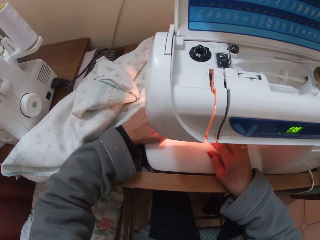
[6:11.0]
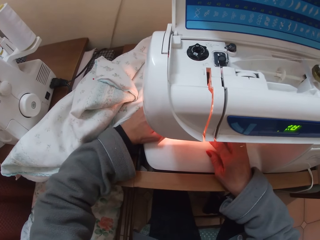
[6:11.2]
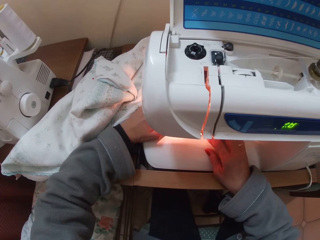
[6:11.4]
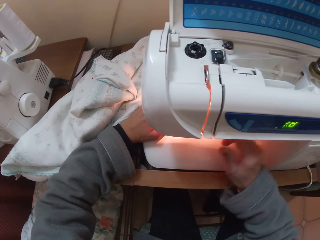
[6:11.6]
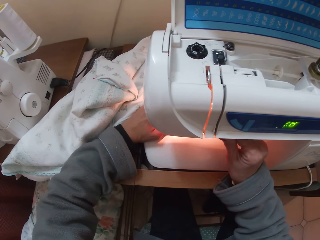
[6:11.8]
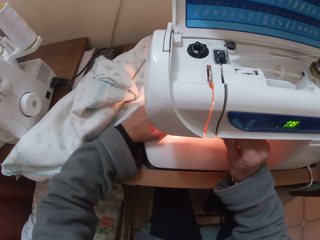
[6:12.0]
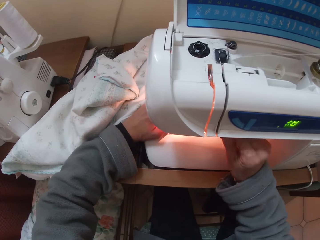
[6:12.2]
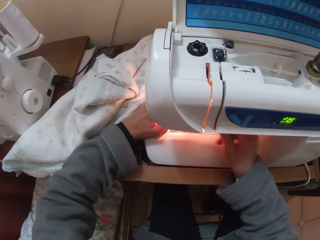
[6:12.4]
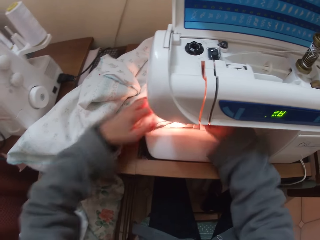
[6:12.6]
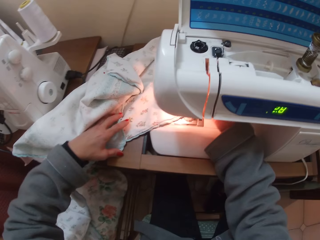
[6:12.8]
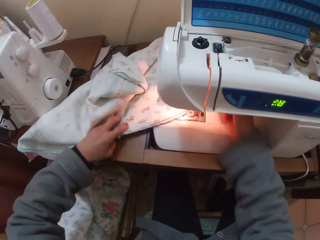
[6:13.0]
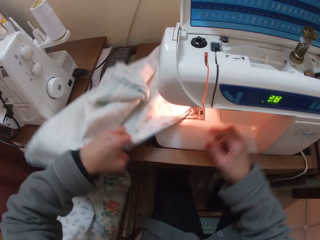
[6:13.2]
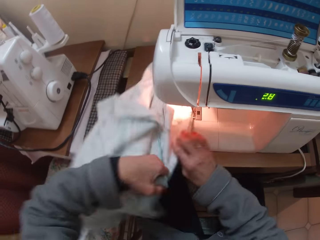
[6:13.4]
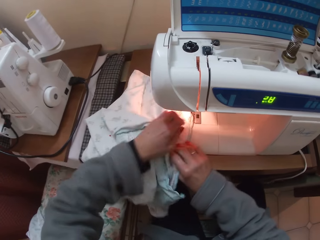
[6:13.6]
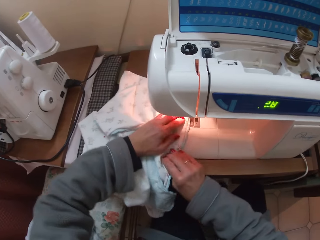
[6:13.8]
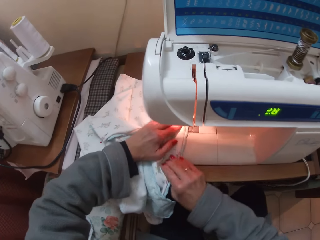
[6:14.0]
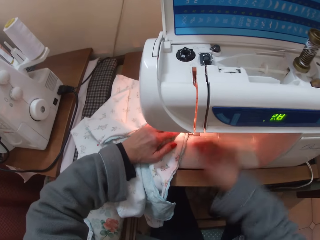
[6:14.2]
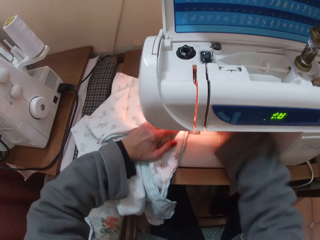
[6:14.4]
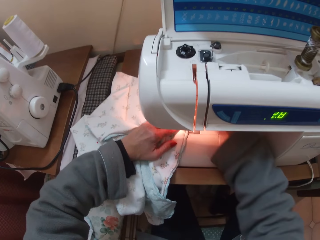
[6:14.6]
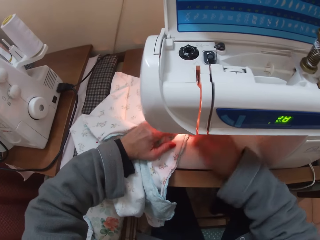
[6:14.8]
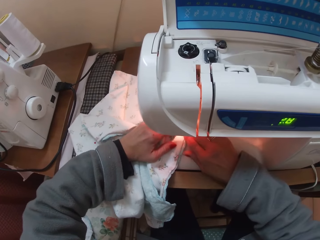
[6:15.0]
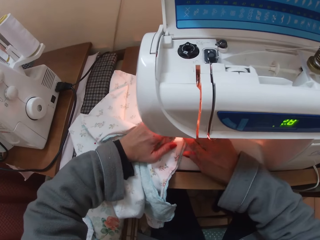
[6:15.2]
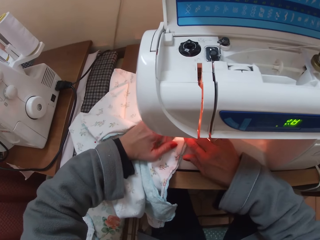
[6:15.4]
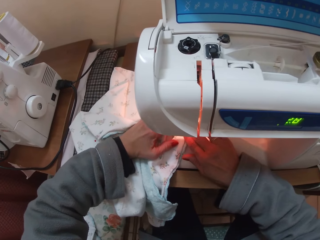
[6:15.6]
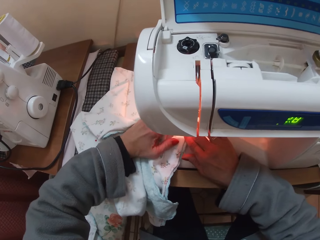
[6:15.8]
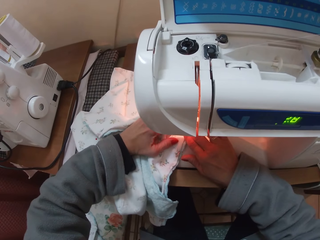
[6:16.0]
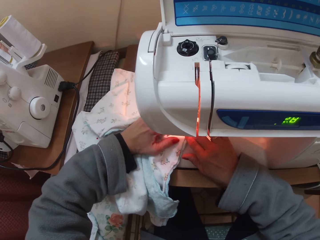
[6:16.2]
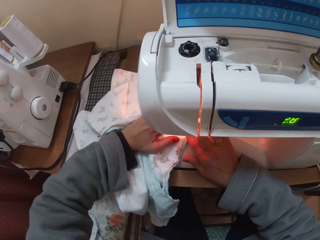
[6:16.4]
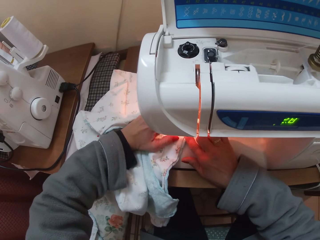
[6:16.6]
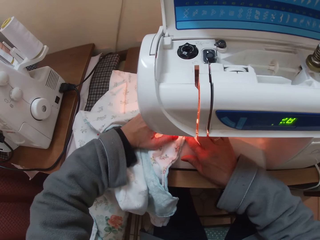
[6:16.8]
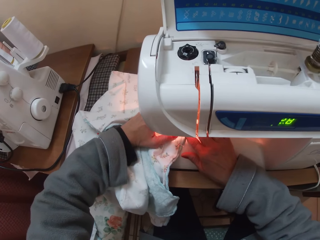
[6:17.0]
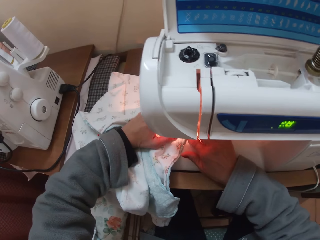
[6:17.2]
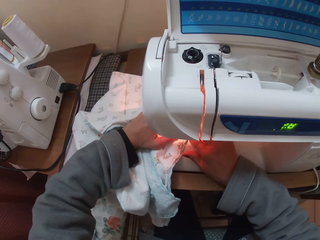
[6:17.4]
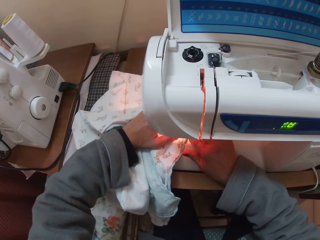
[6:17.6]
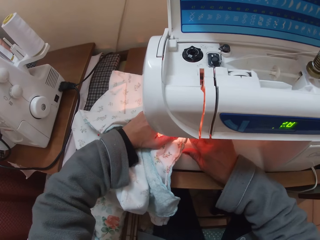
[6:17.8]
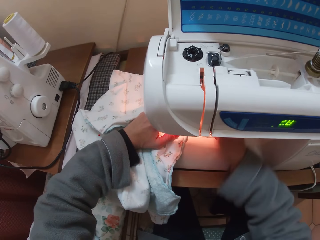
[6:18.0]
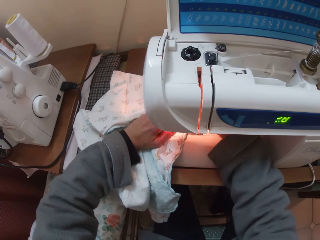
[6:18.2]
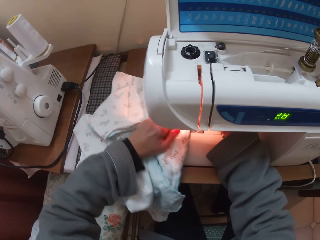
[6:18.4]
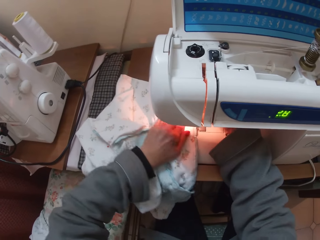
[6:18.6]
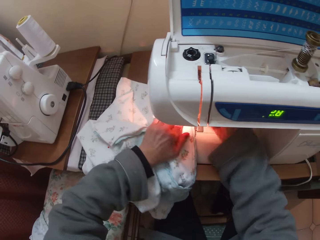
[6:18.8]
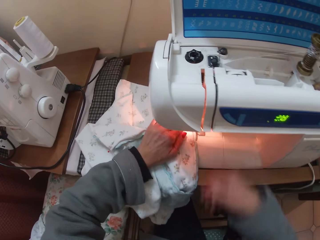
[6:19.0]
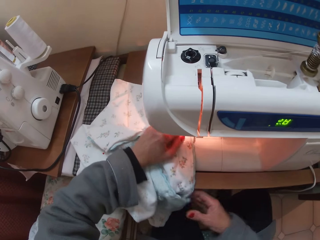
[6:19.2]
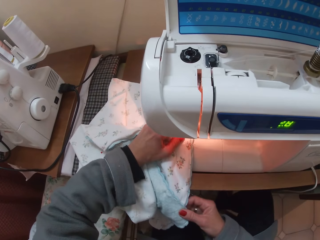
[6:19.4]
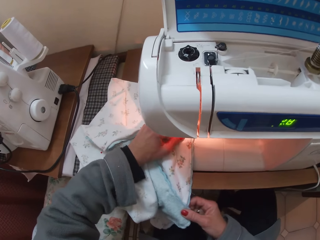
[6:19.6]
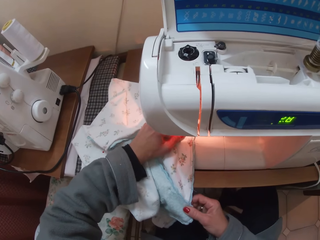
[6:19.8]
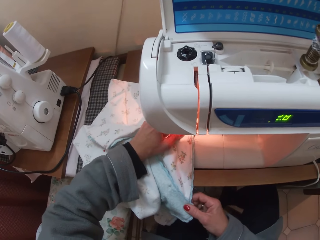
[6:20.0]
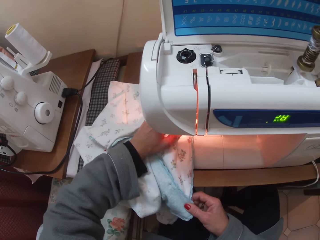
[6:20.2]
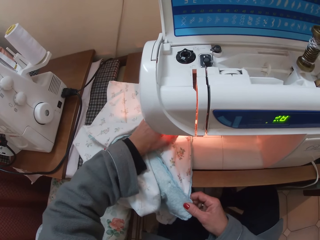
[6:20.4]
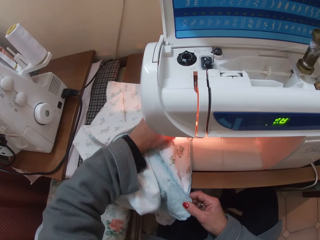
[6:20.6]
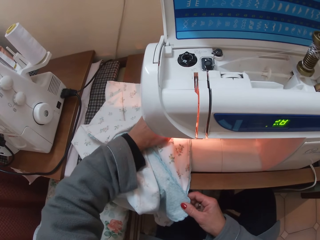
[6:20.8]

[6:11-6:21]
The camera wearer presses a button on the machine. They arrange the clothing material on the machine. They run the clothing material through the machine.

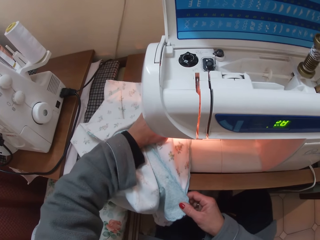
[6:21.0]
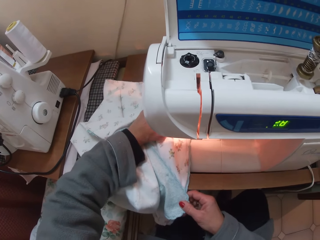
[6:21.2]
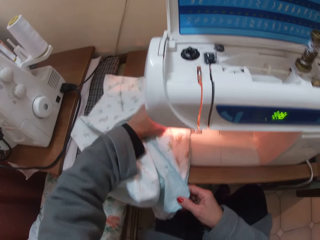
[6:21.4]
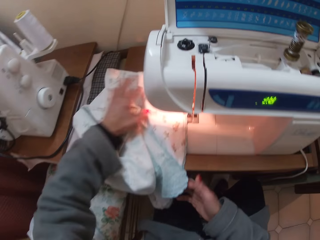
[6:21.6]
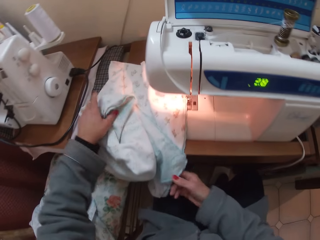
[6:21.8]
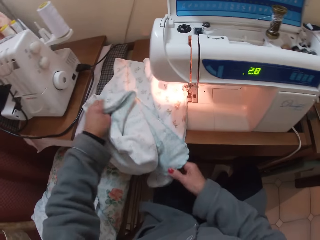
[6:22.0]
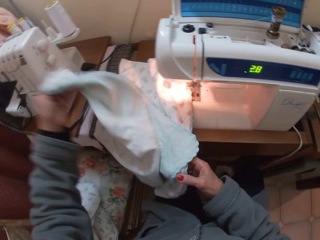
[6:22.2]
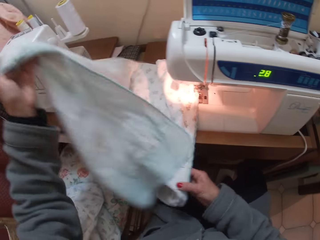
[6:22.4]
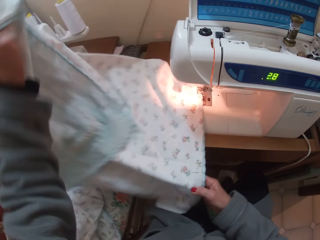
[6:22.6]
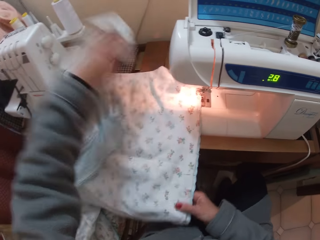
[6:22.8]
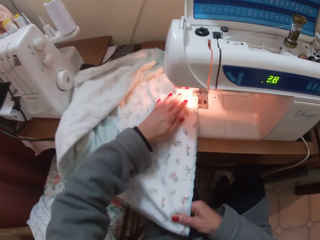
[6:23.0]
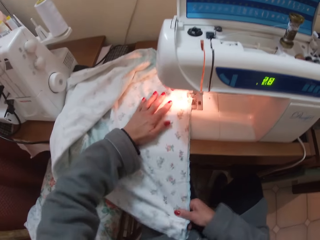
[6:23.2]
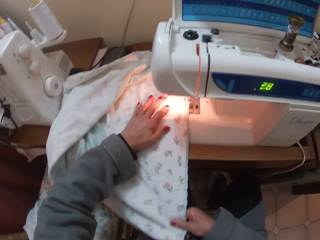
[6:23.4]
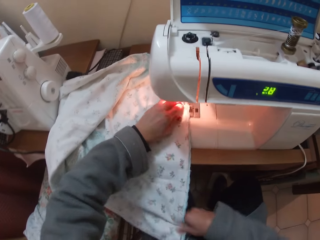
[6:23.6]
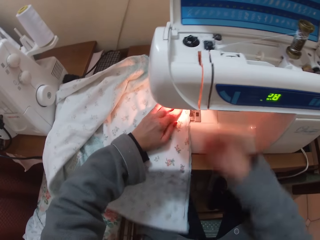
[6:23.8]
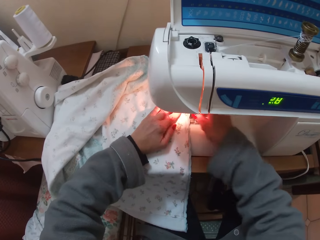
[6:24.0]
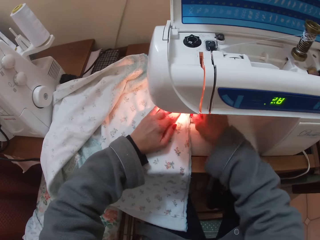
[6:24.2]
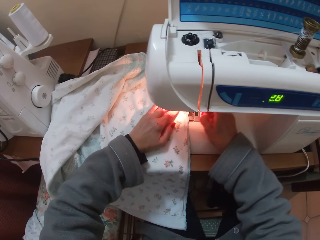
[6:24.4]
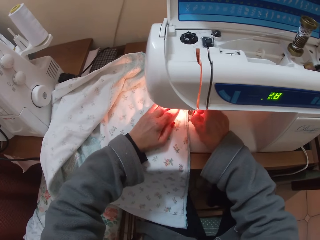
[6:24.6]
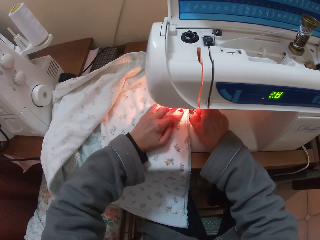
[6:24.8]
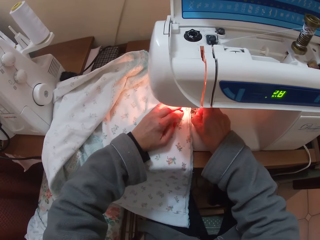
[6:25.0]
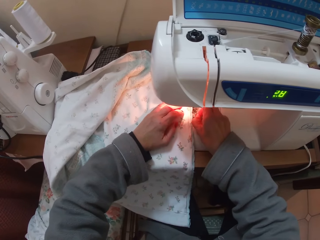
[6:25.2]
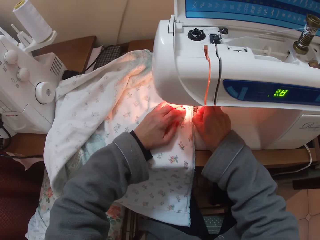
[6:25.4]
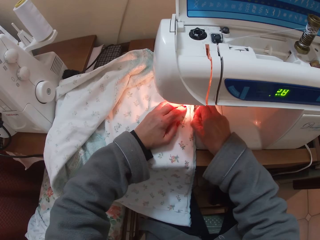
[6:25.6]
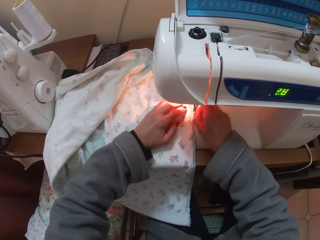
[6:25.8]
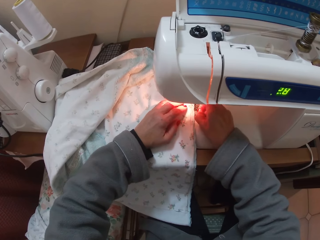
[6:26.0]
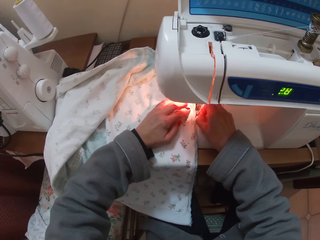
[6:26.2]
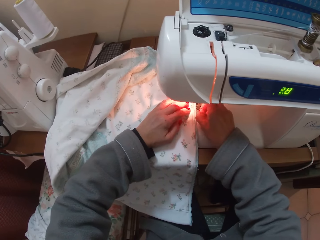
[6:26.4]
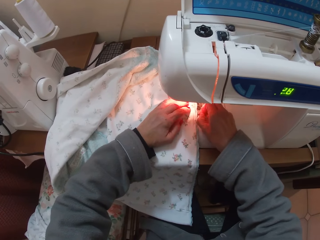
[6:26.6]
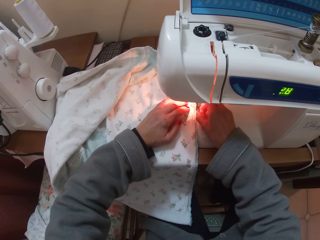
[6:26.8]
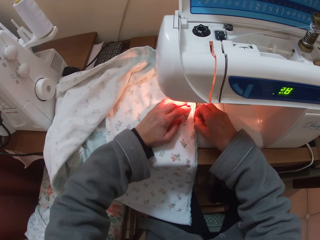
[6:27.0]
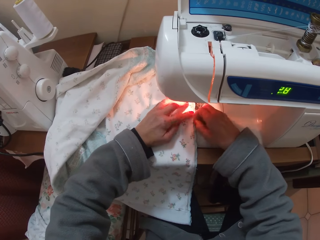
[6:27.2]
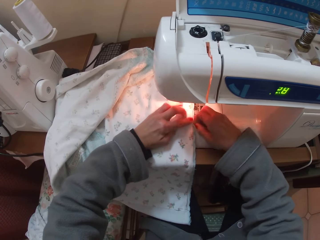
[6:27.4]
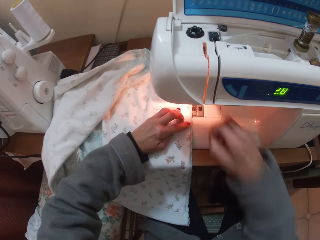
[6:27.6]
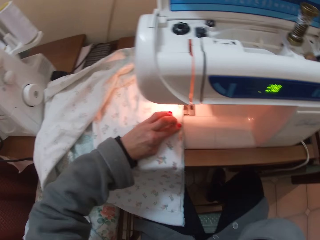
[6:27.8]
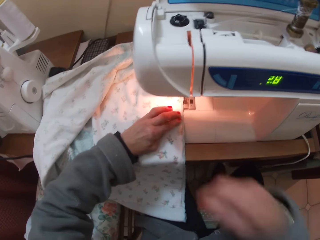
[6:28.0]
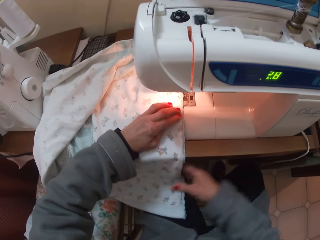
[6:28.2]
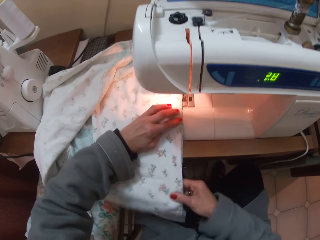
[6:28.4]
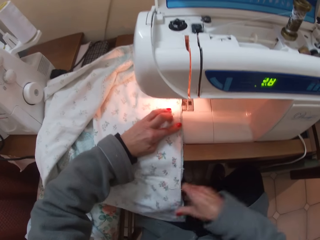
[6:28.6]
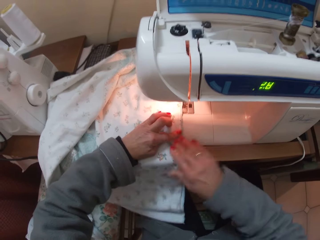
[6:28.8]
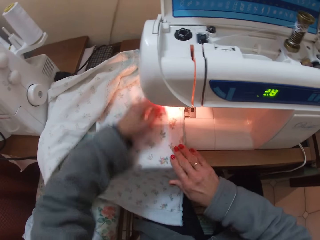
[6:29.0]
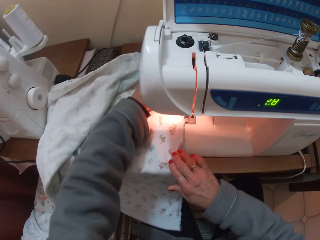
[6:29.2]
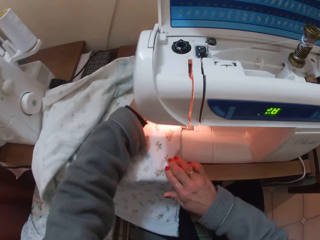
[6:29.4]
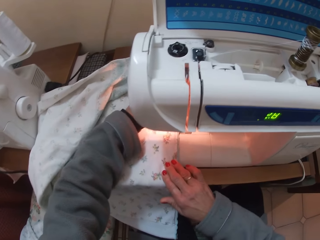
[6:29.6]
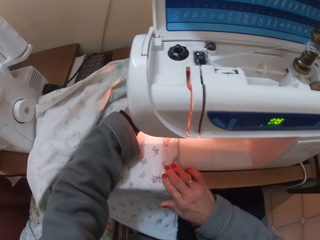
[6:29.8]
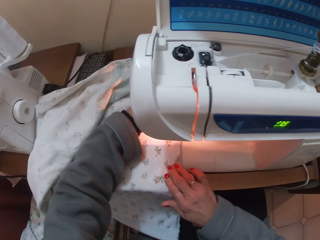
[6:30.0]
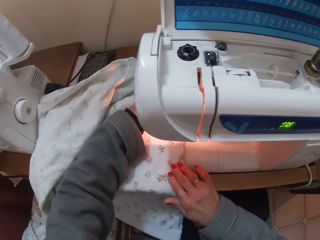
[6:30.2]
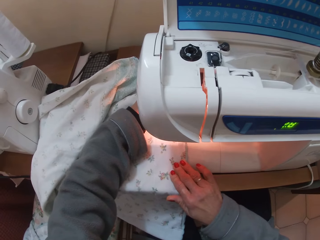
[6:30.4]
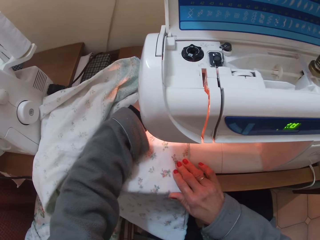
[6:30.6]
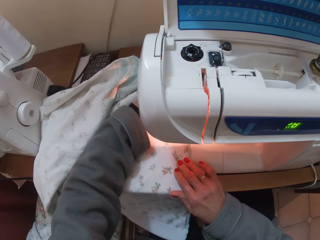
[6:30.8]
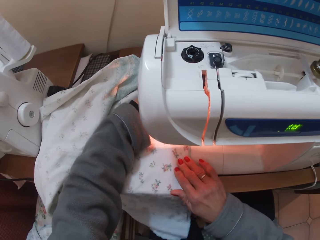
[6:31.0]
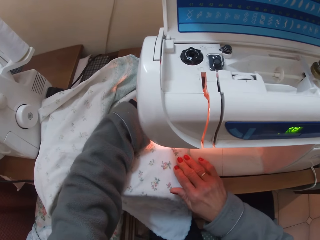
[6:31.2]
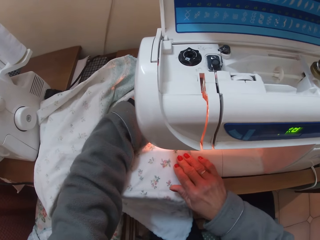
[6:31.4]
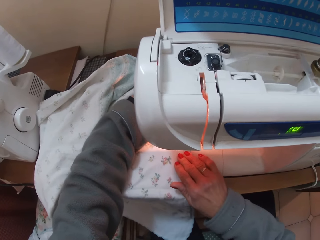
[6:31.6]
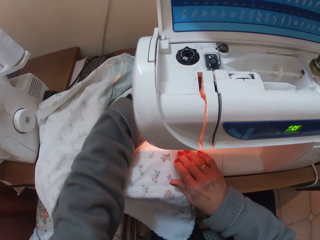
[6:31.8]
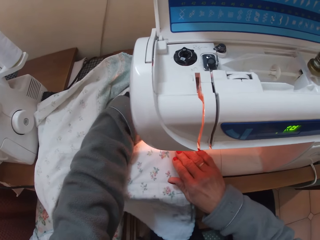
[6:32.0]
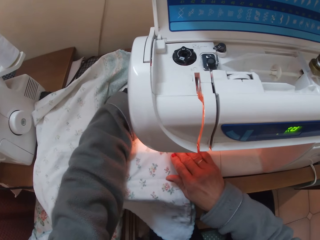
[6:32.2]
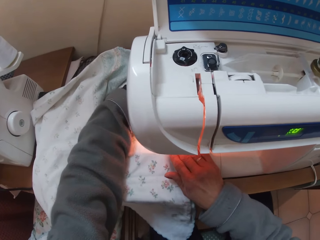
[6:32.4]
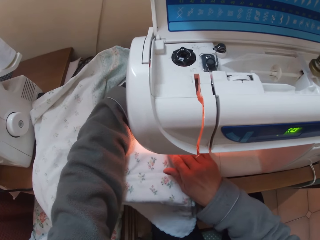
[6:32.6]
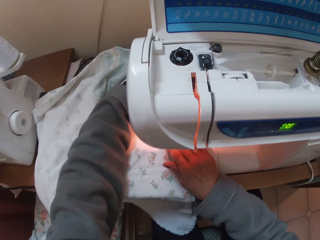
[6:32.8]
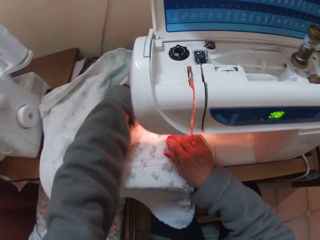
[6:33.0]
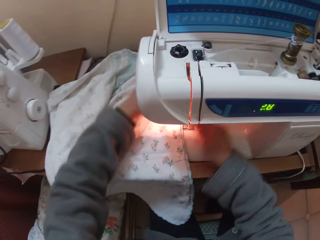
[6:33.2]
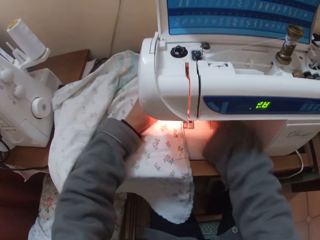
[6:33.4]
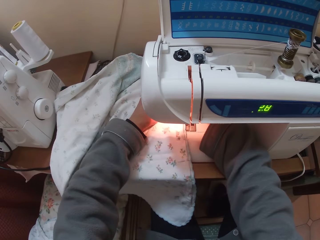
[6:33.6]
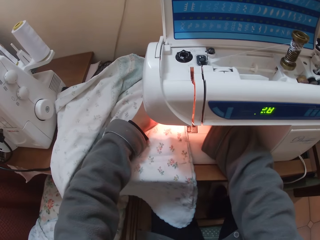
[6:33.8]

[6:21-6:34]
The camera wearer arranges the clothing material on the machine. She unfolds the fabric. She removes threads from the clothing material. She pulls a thread. She throws the thread into her mouth. She holds the fabric with both hands. She sews the fabric with the sewing machine.
